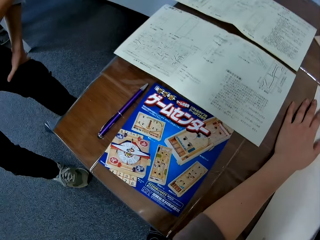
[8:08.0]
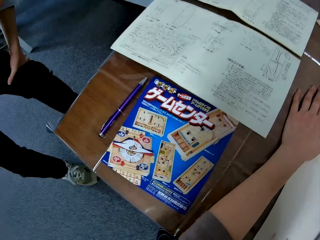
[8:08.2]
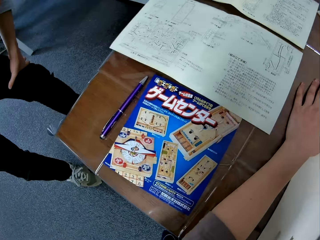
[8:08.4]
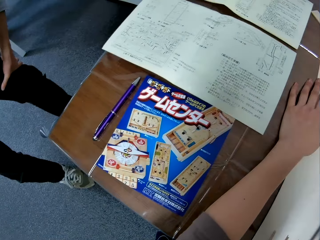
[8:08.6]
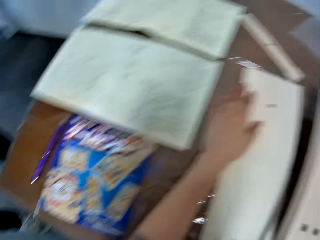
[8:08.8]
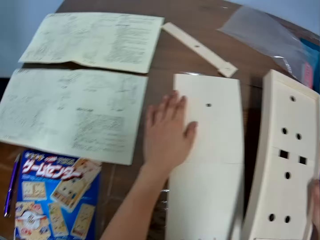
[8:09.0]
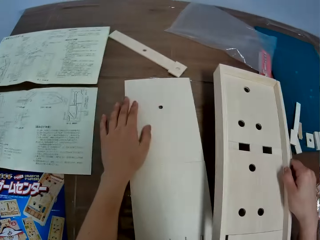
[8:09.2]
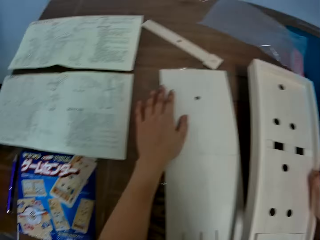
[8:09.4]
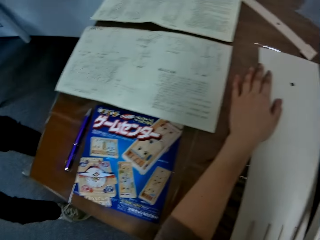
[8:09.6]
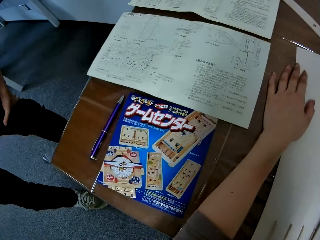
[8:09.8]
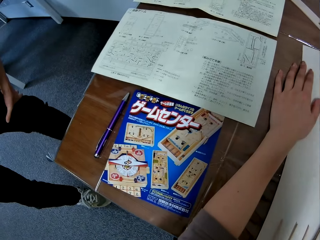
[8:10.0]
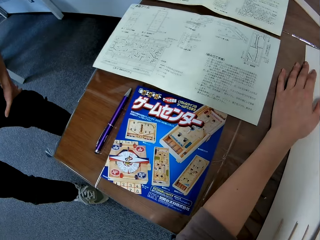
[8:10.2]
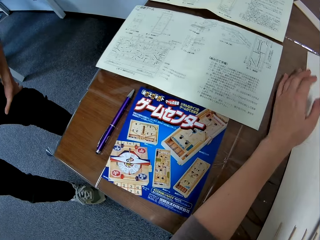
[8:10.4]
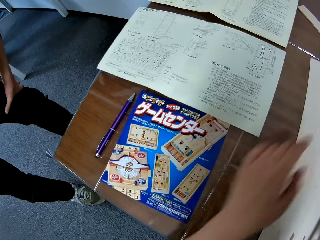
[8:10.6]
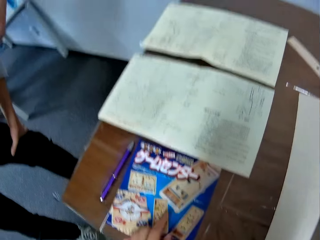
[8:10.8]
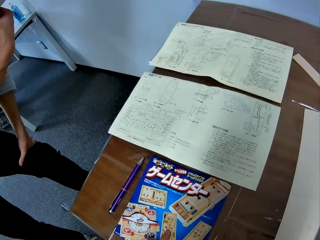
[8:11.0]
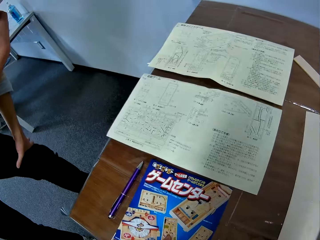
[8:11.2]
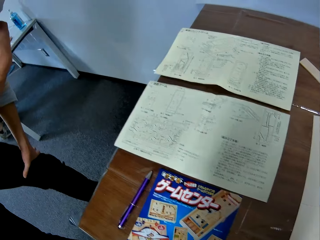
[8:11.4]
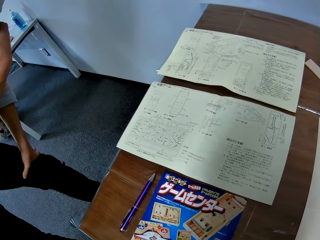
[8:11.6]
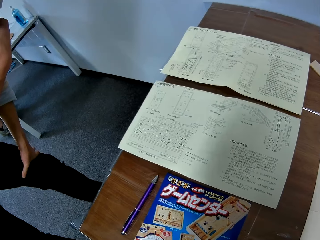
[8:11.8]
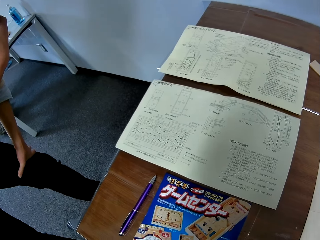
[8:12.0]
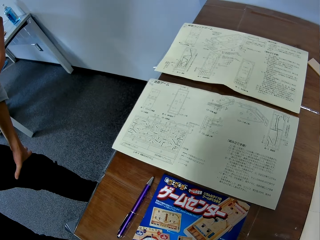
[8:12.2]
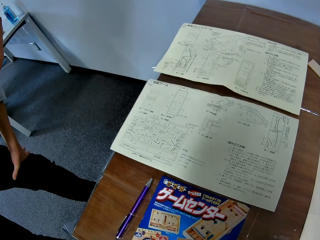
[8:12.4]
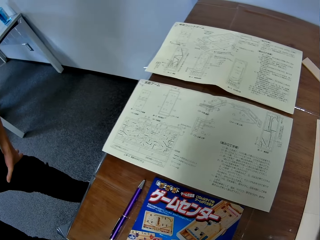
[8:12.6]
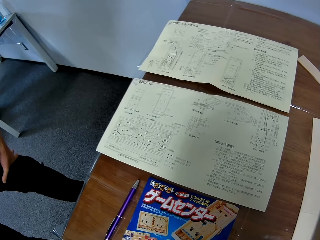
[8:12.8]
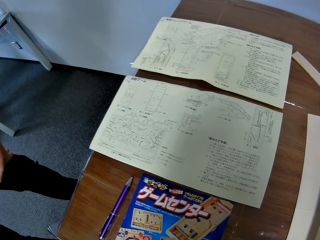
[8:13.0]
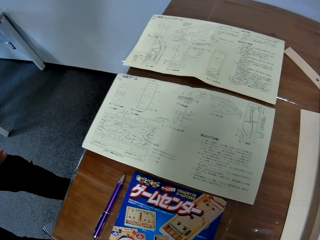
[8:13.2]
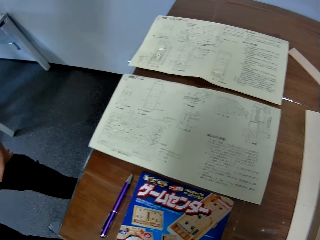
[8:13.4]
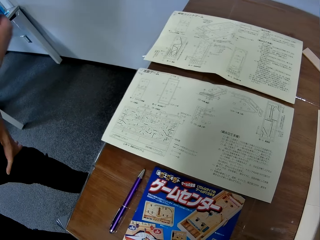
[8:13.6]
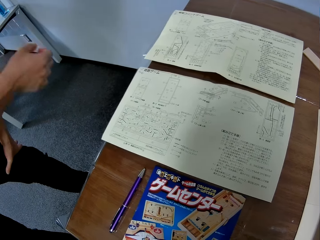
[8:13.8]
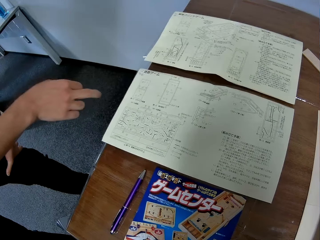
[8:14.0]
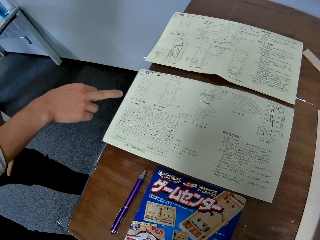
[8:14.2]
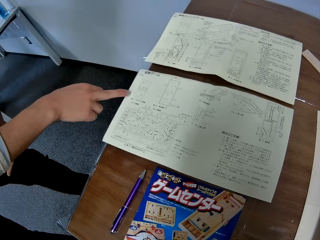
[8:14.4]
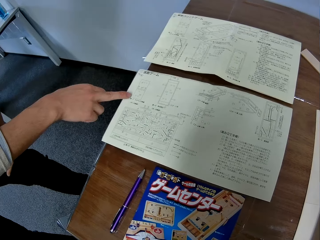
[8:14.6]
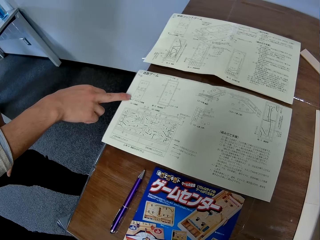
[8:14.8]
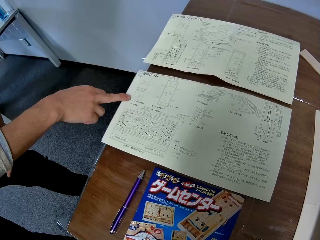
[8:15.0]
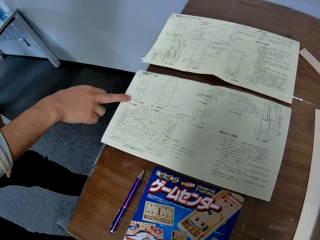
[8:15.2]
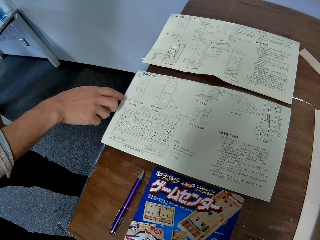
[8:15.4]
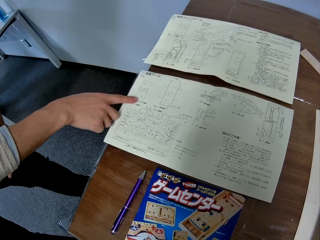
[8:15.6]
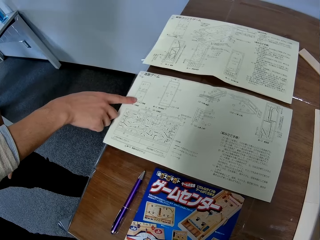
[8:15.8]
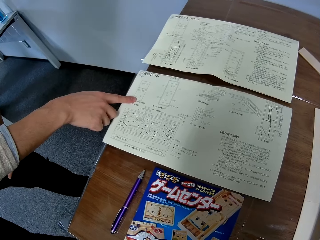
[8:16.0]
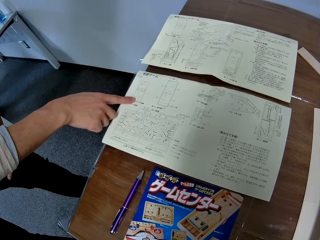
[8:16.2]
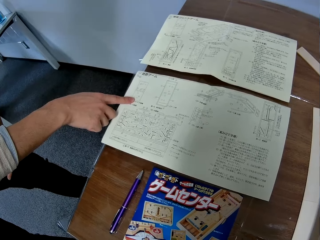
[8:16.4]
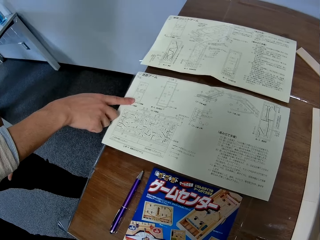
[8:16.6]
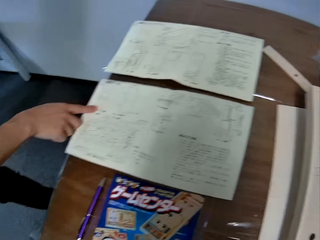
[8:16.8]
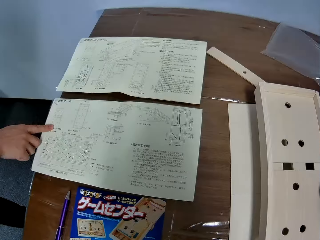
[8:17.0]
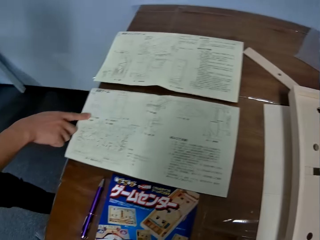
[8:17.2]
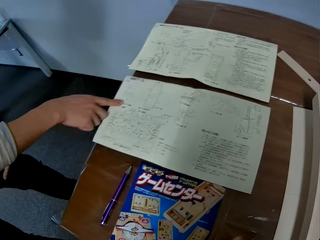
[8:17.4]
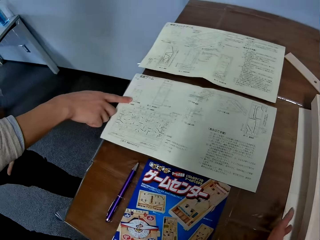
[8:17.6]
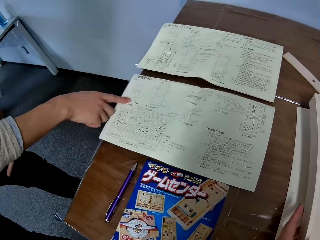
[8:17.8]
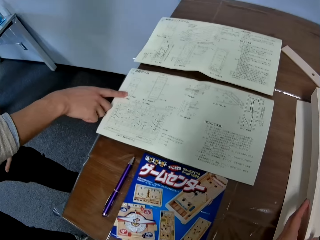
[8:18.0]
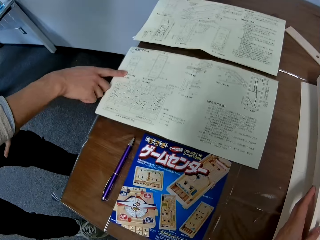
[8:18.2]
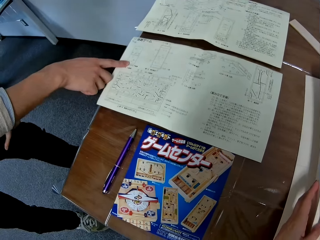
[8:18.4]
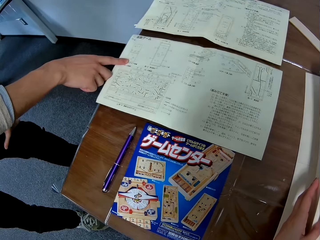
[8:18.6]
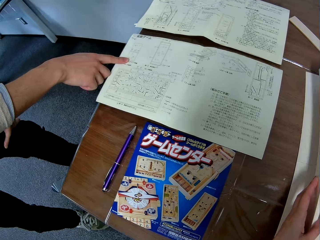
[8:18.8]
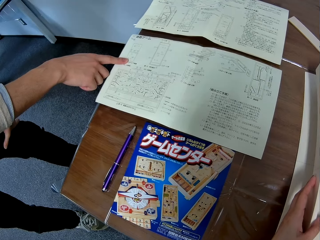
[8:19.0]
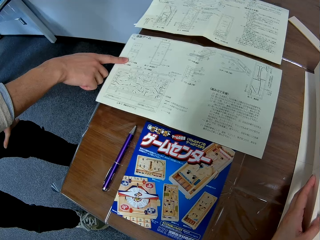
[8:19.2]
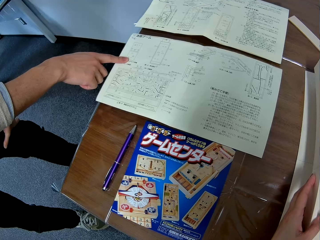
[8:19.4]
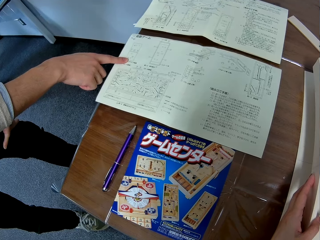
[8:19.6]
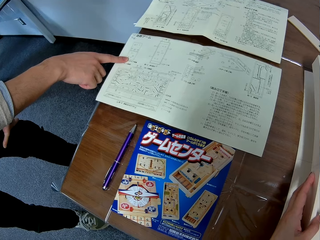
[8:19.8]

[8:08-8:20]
The camera wearer looks at the sticker. A man reads the sketch. The man makes illustrations on the paper with his right hand.

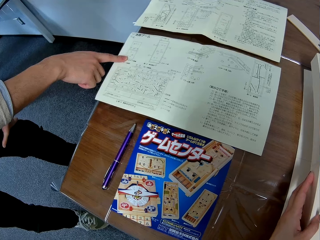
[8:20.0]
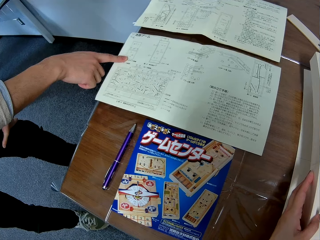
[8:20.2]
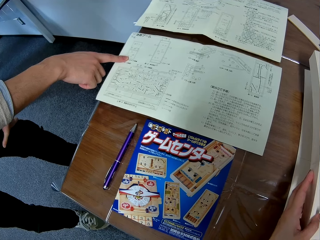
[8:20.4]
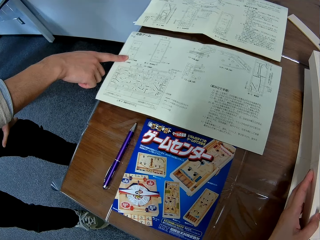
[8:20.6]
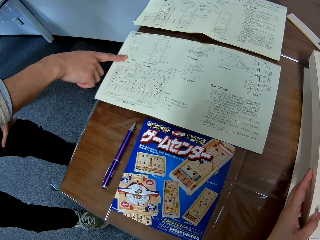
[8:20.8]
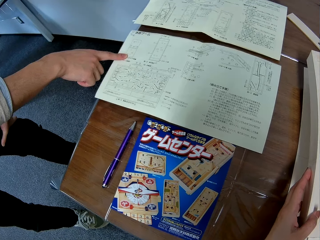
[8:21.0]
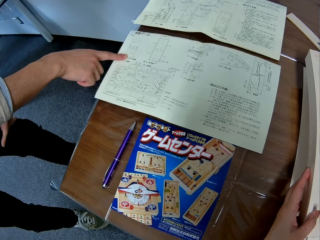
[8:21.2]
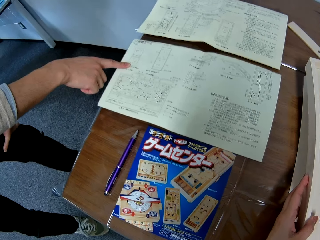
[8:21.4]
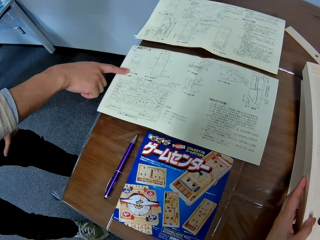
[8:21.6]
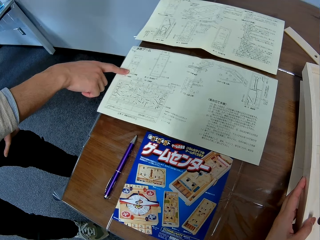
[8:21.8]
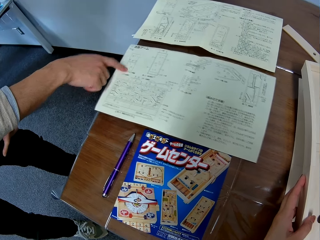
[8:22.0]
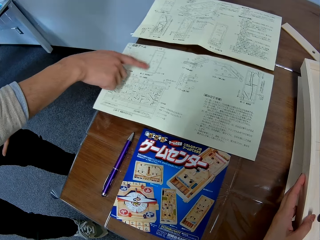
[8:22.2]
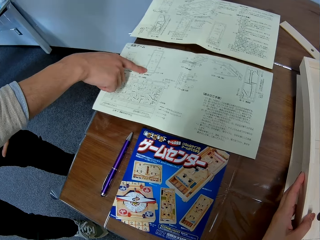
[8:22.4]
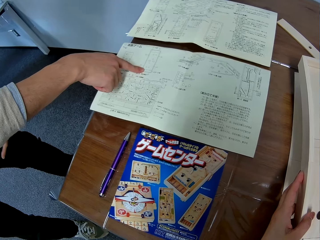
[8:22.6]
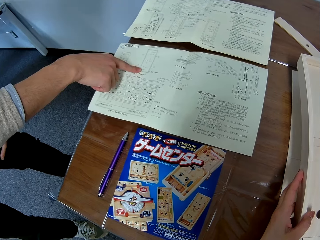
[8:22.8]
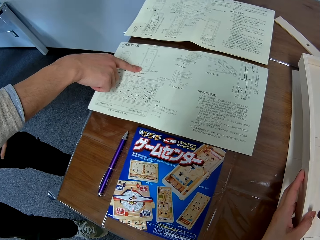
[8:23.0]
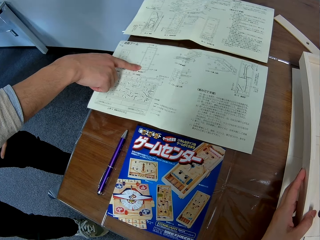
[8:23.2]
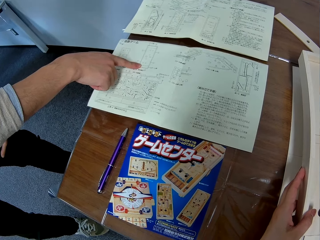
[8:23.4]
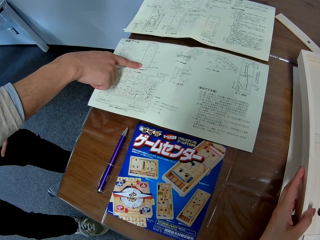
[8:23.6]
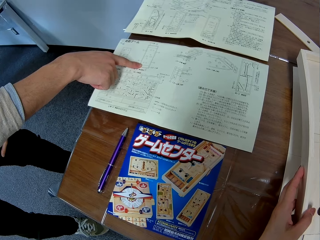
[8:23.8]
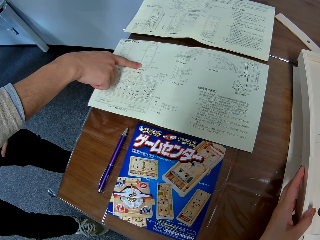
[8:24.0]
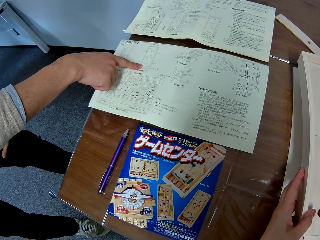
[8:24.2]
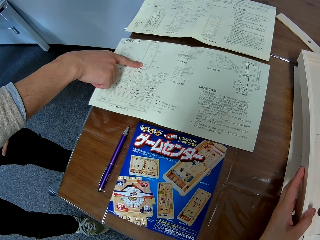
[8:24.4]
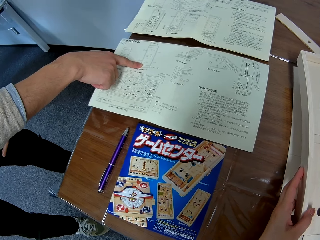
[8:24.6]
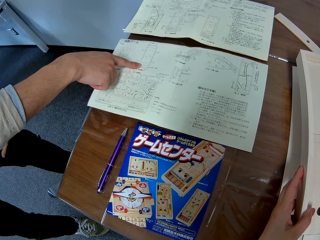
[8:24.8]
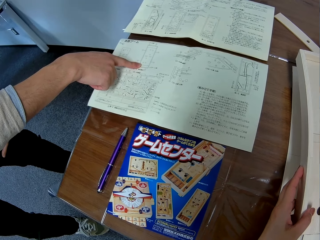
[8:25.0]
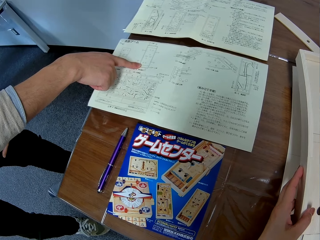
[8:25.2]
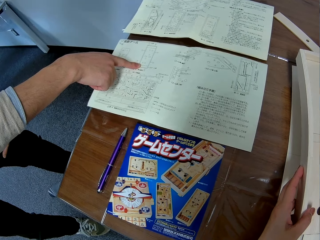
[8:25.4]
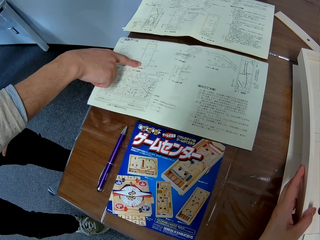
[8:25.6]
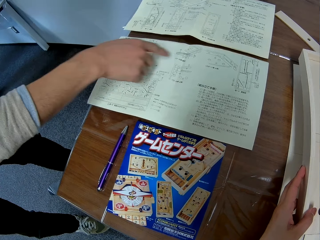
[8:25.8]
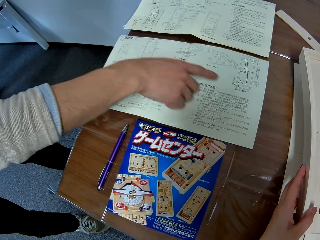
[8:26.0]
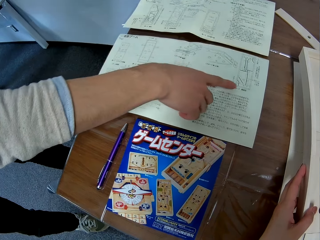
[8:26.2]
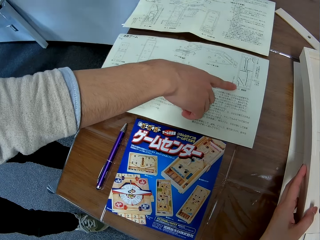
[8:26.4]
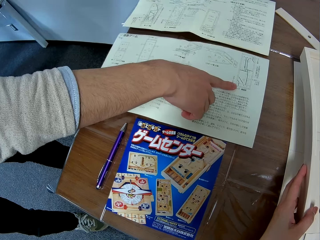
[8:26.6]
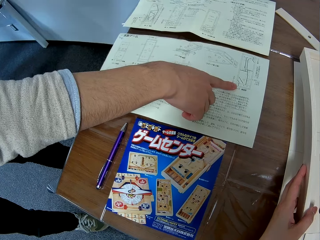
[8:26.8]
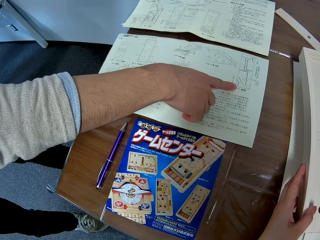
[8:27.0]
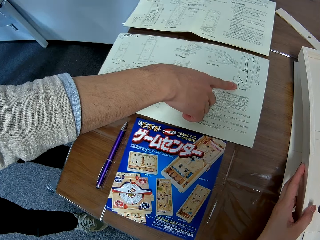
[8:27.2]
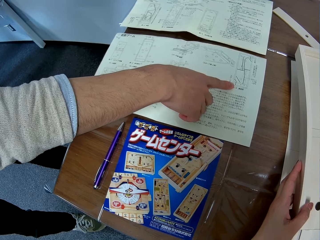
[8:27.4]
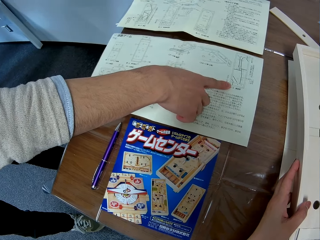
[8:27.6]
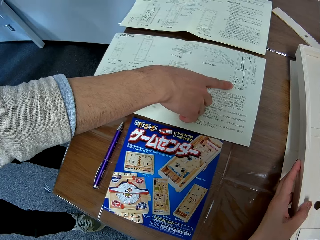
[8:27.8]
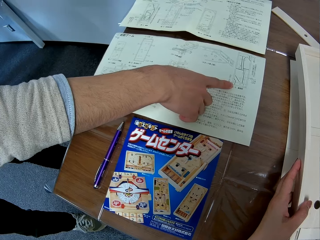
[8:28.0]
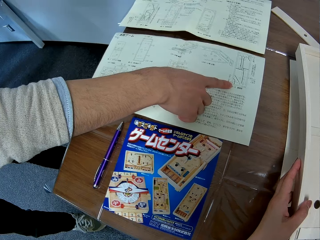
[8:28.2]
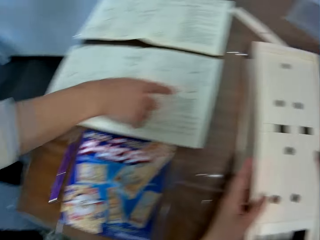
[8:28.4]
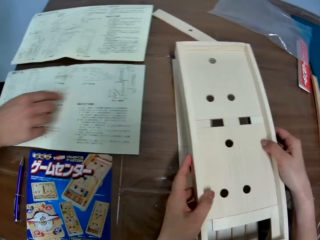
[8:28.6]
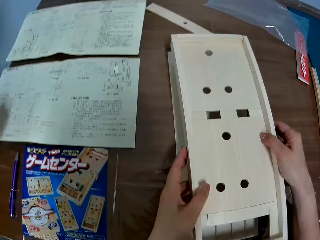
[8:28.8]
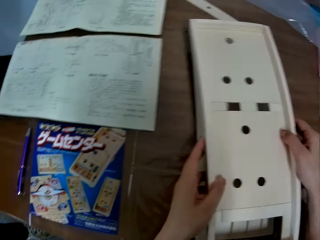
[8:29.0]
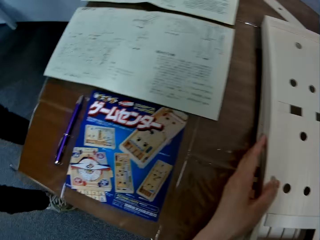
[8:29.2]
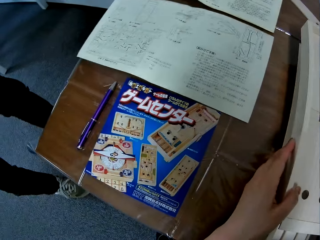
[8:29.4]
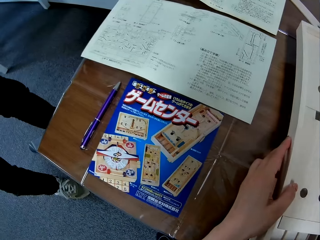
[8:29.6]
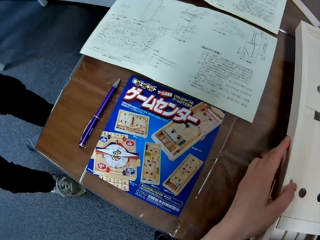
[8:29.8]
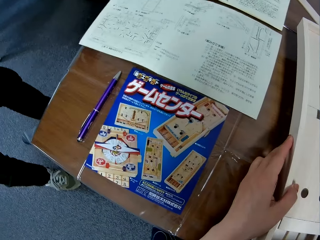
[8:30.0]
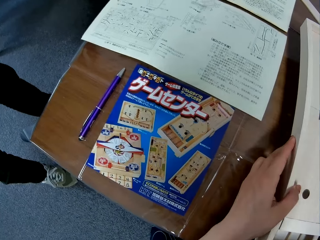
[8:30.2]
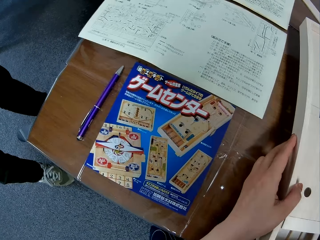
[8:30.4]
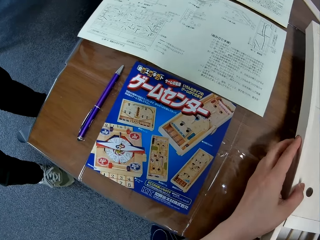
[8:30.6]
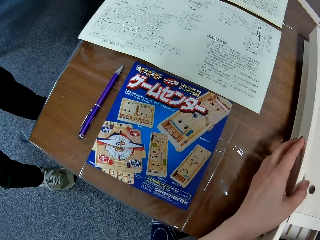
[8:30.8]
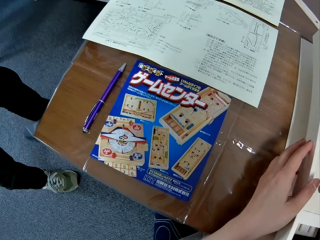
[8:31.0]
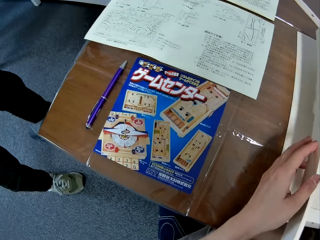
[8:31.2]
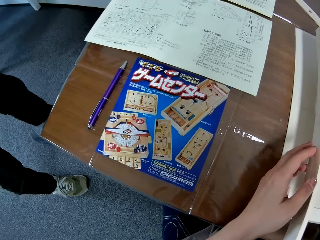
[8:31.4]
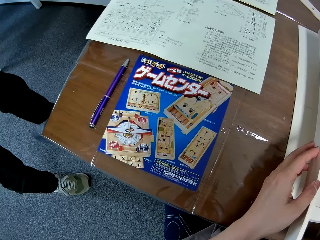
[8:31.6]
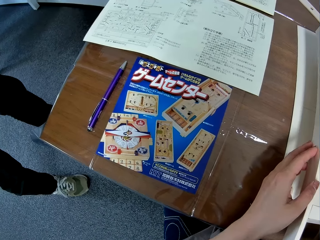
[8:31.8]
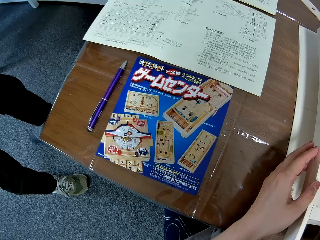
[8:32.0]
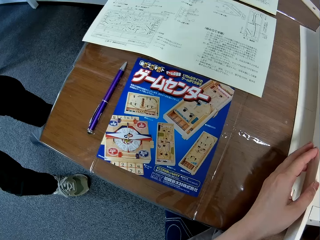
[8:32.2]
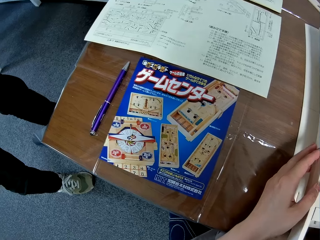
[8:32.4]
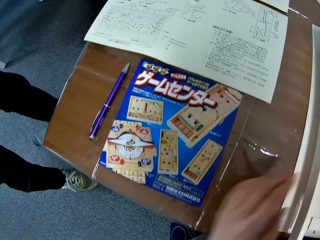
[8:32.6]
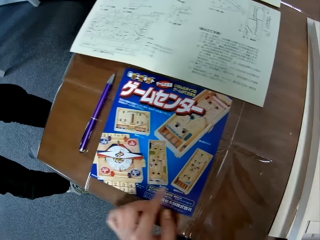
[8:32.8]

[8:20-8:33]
The camera wearer moves something.
